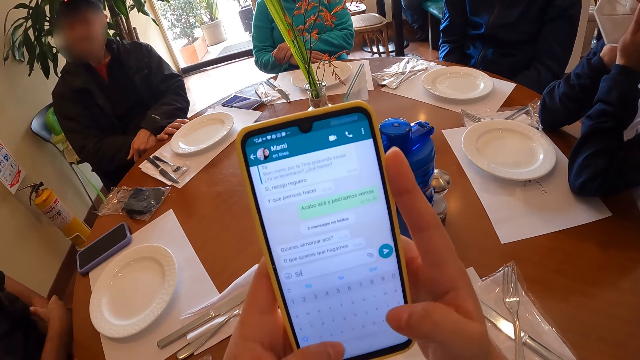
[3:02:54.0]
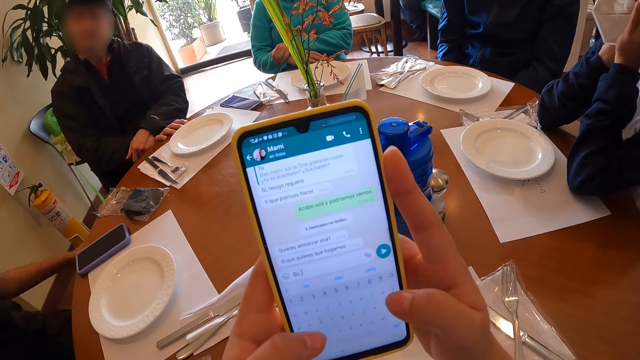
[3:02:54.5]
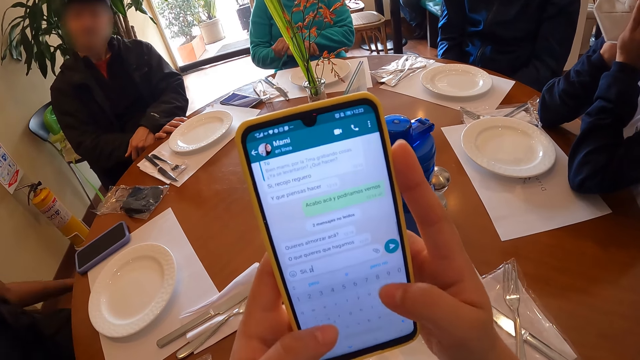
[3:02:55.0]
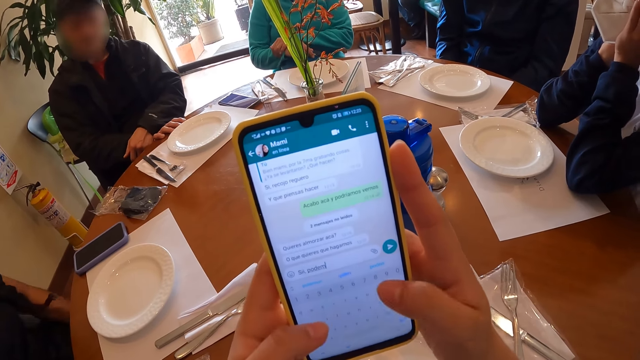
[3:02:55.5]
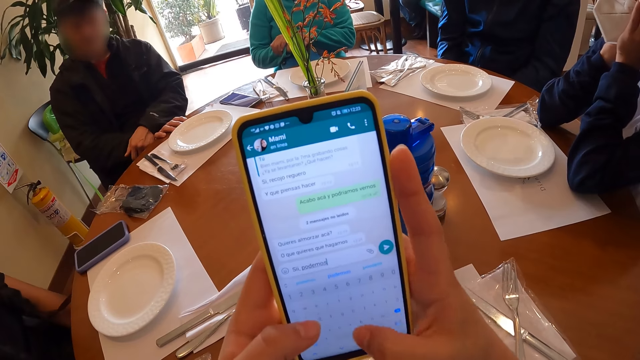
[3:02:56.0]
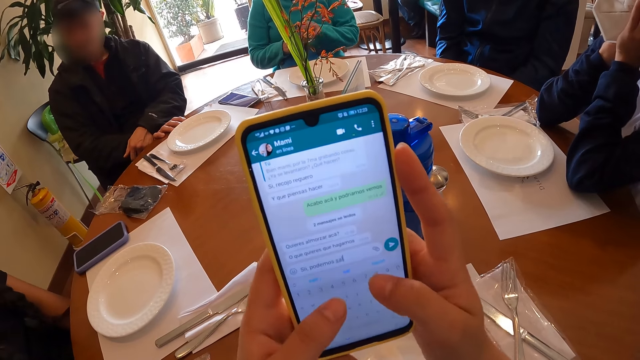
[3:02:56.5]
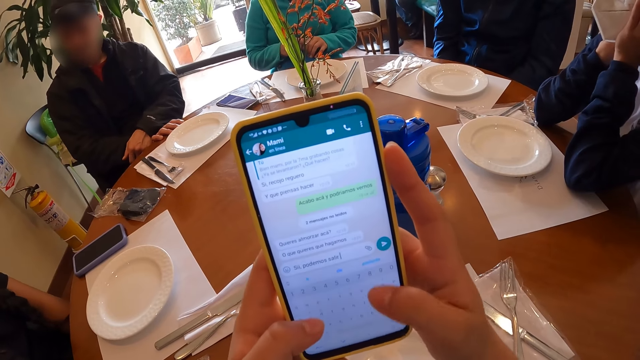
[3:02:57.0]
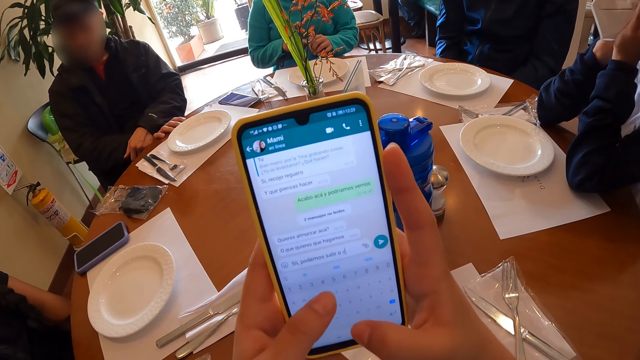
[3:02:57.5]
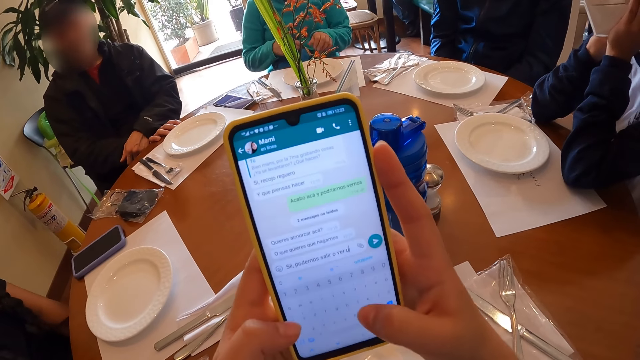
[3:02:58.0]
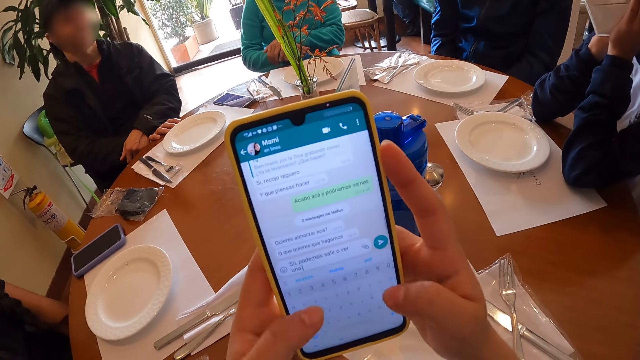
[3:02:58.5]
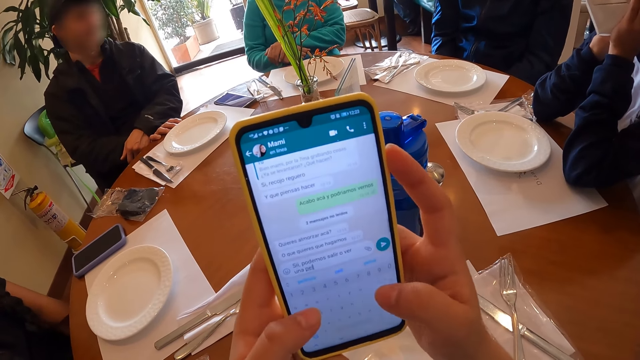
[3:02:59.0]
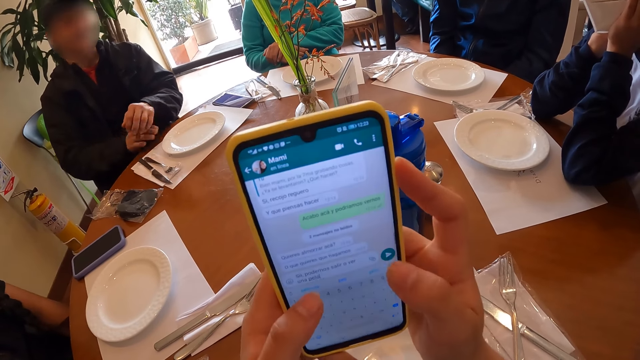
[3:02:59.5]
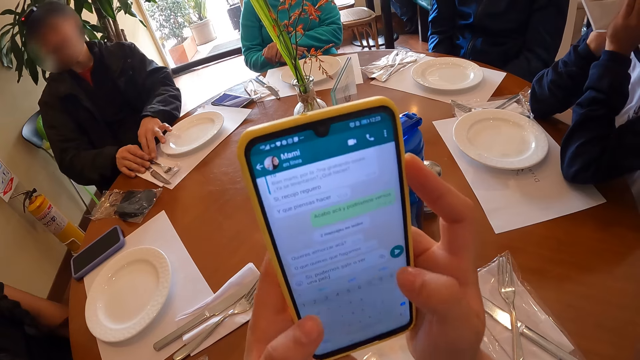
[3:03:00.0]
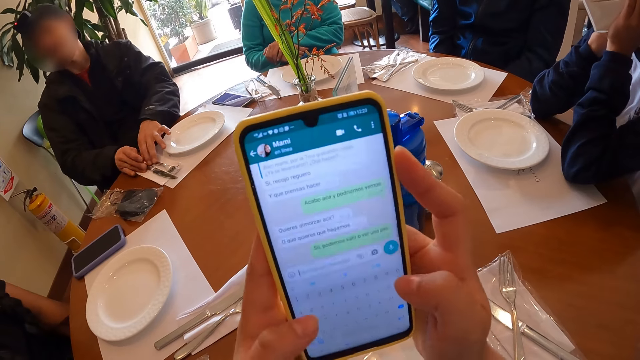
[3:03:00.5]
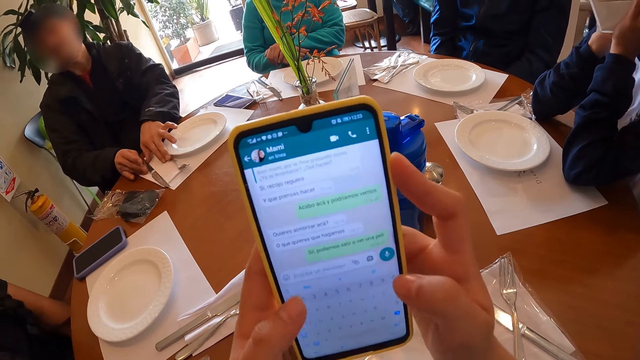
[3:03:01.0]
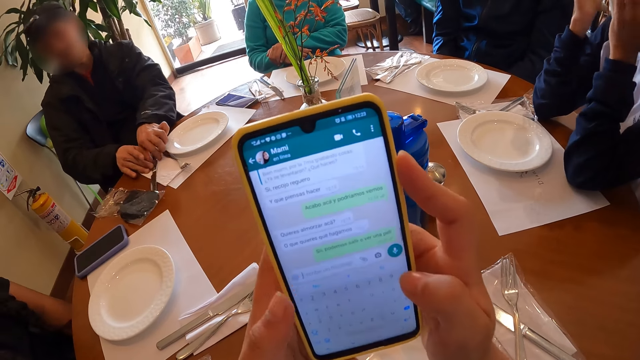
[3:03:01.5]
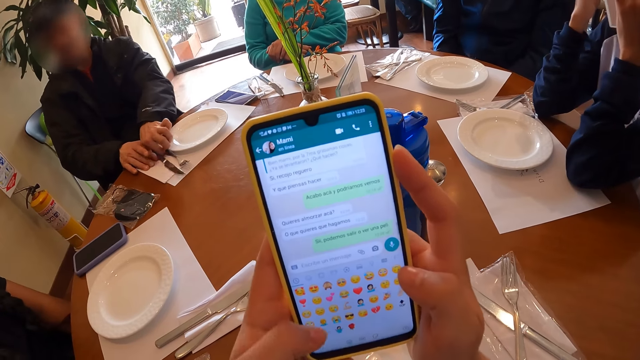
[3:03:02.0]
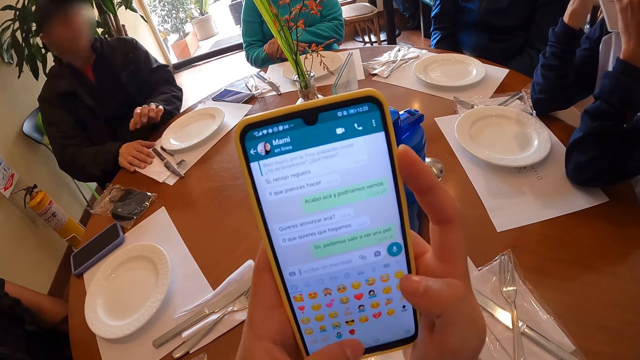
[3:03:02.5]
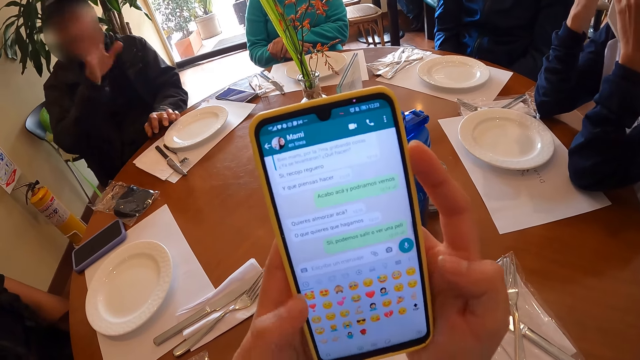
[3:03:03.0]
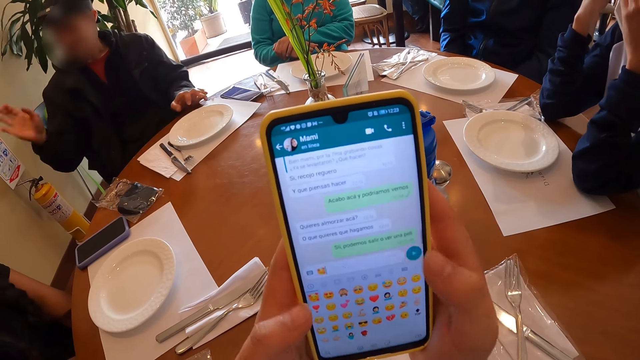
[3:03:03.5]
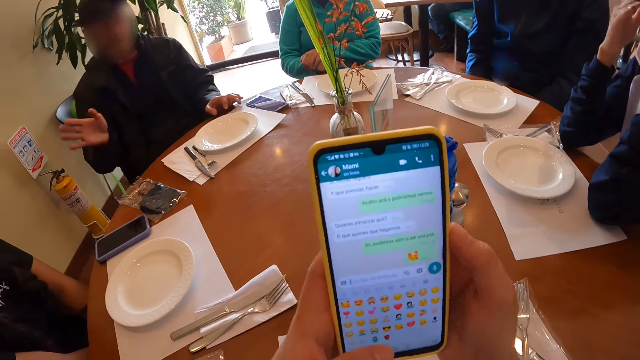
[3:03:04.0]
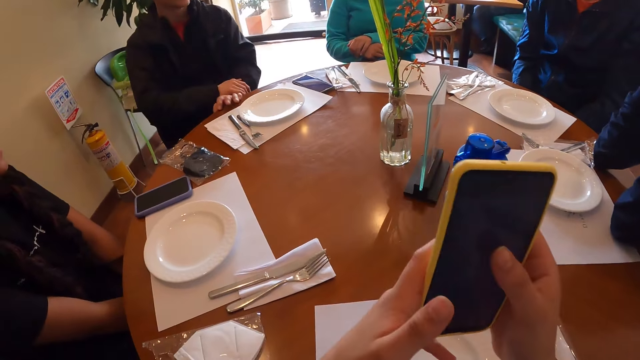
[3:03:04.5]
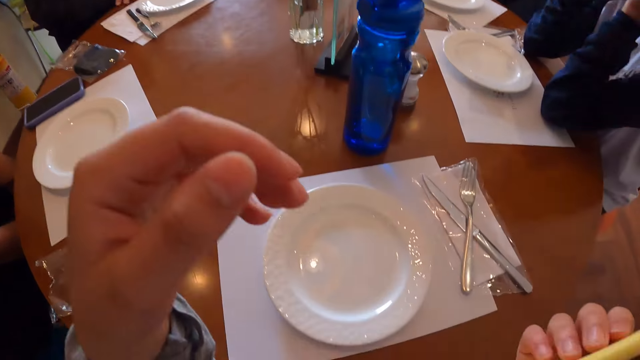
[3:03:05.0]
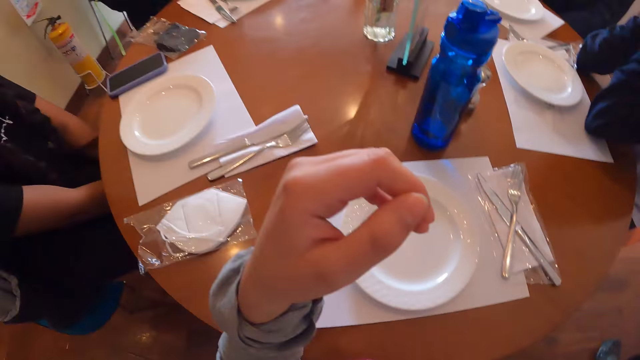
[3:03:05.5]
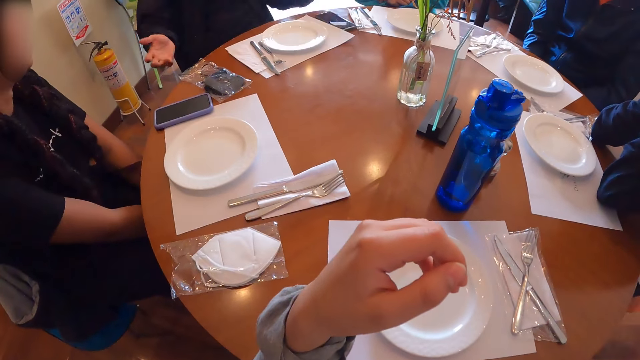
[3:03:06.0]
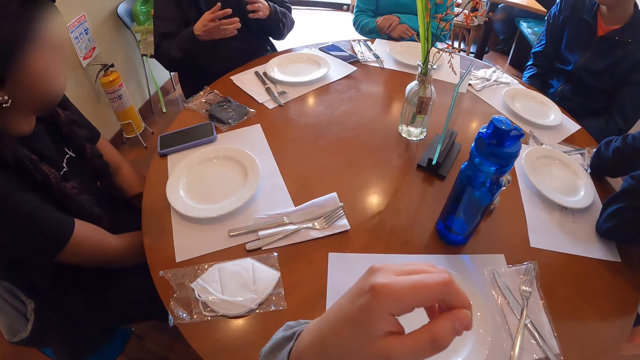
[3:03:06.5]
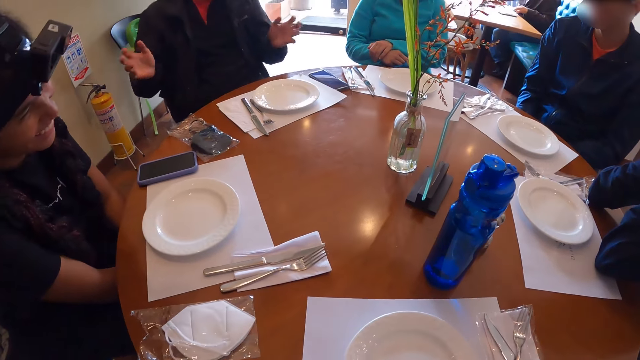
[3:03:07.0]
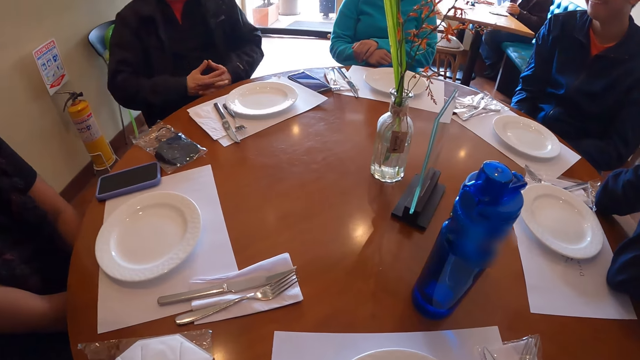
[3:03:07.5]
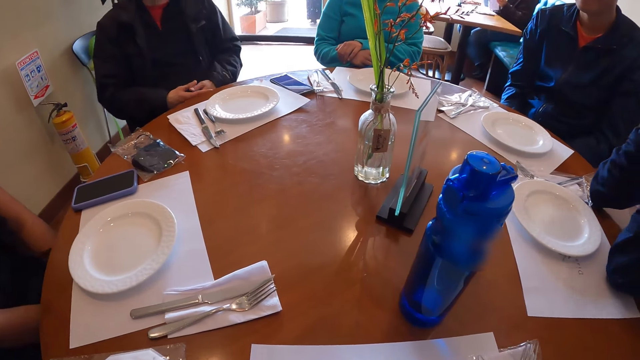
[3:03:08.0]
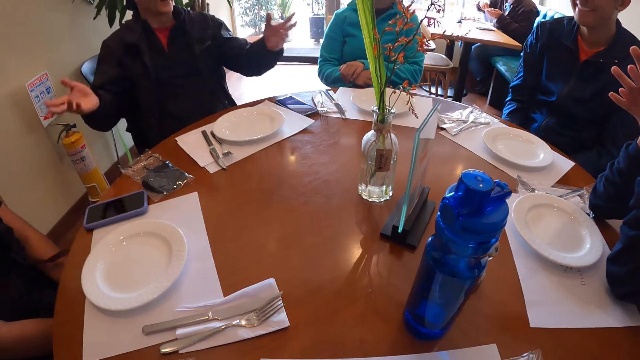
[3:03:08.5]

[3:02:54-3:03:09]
The man adjusts the cutleries on the table with his hands. He gesticulates with his hands. The camera wearer puts the phone away with her right hand. The woman interacts with the man.

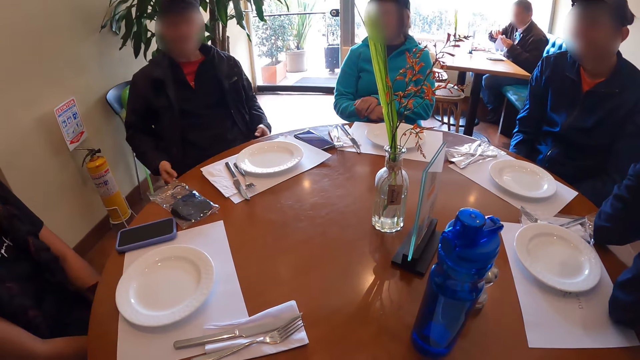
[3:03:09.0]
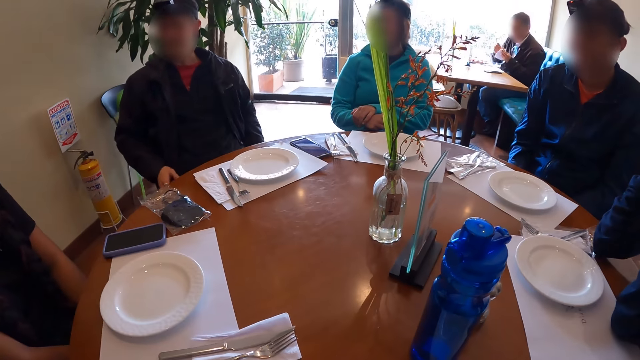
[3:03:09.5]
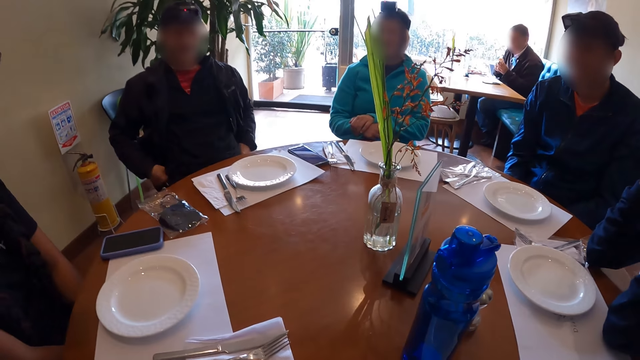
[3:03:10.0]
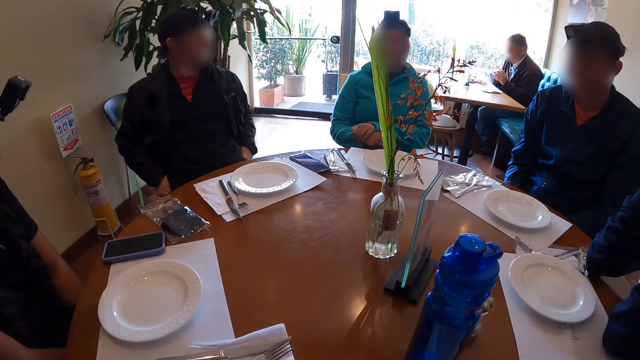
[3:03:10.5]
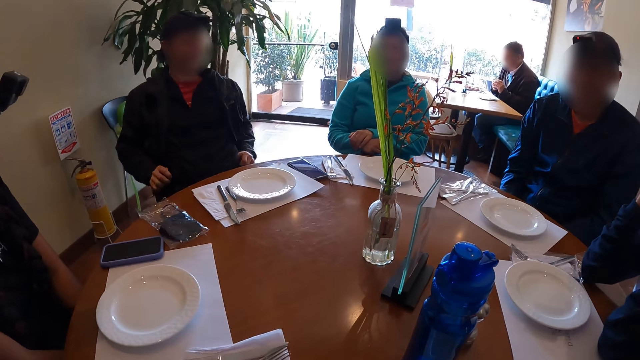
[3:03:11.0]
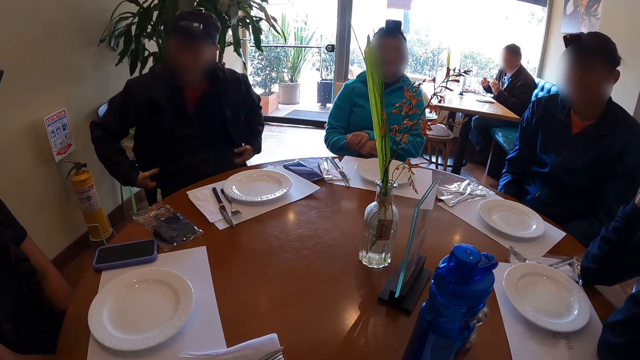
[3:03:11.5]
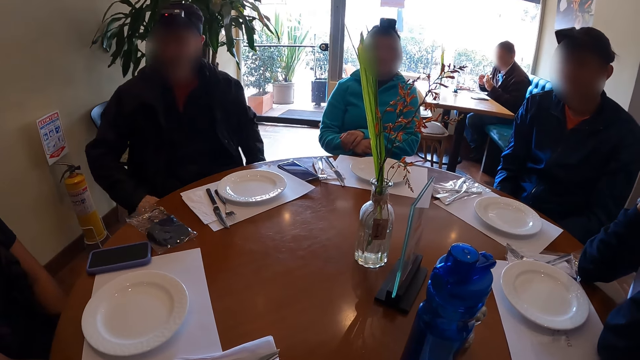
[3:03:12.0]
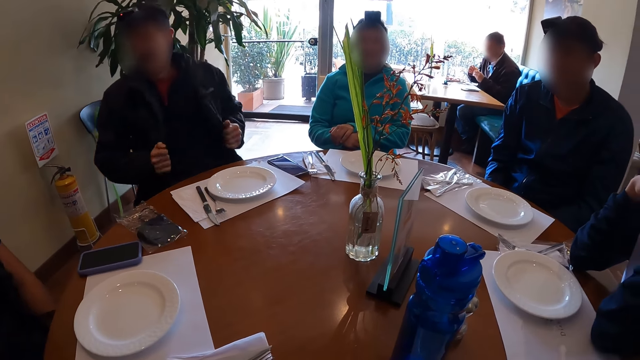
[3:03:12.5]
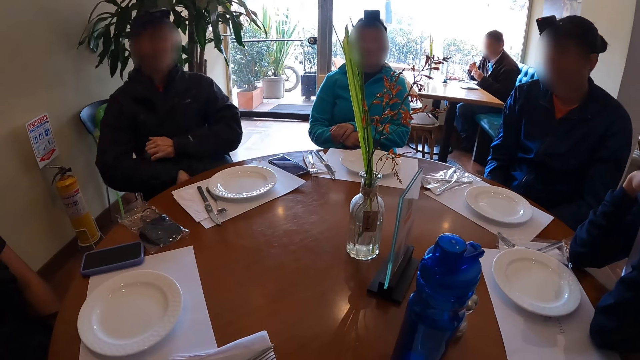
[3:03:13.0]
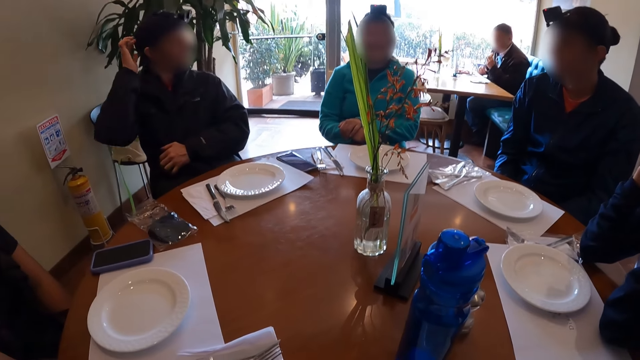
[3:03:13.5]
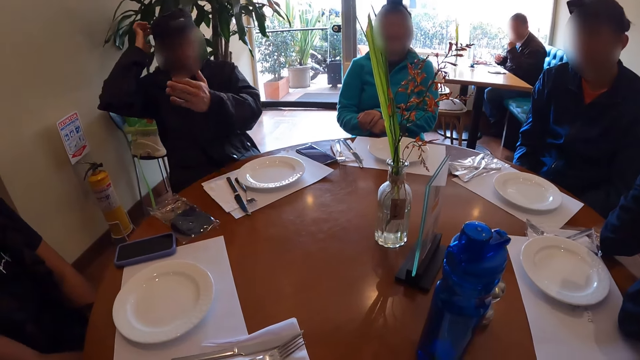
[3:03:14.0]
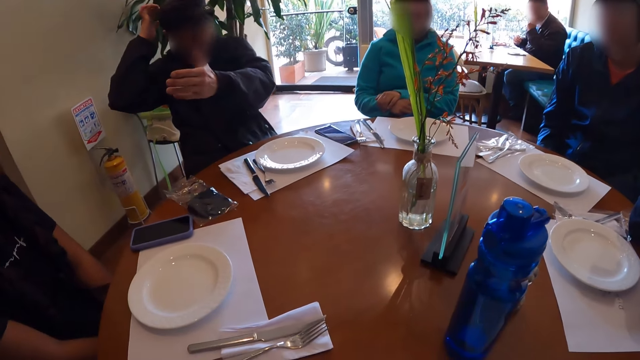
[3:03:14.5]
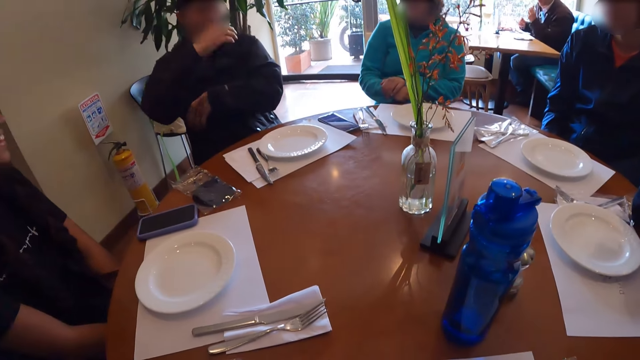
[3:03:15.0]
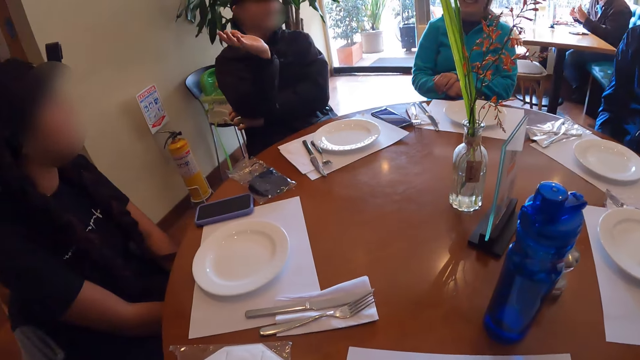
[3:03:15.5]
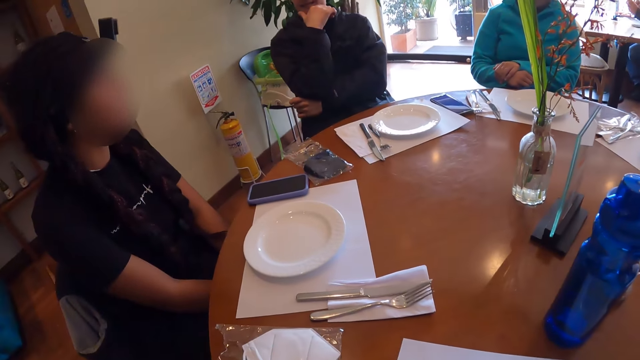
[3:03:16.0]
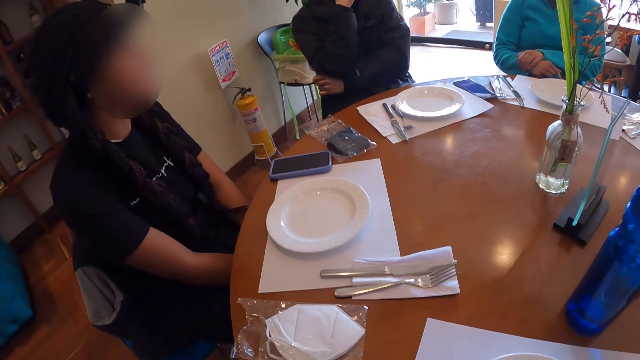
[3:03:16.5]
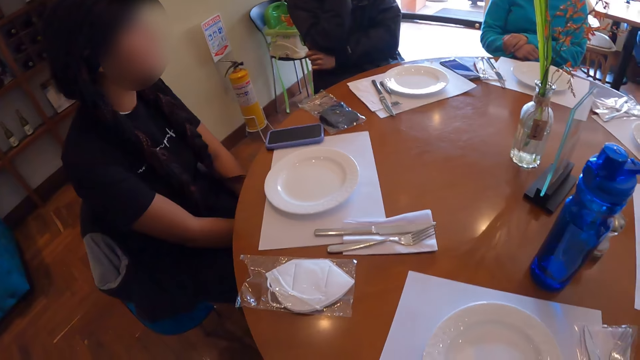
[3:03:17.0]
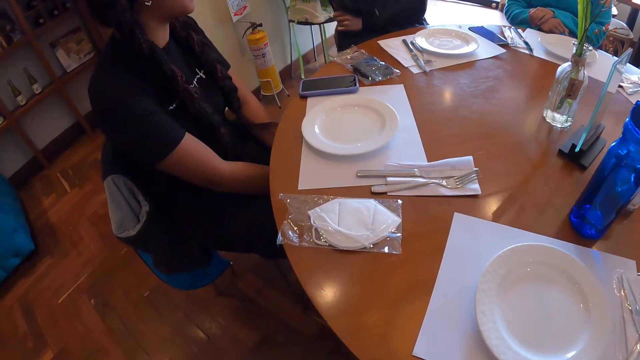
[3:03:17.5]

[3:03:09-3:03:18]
The man adjusts his jacket with his hands. He gesticulates with his hands.
